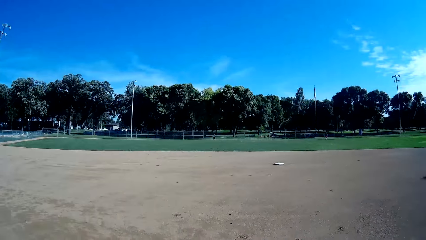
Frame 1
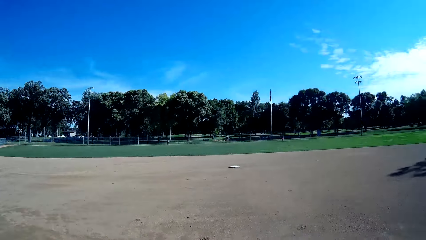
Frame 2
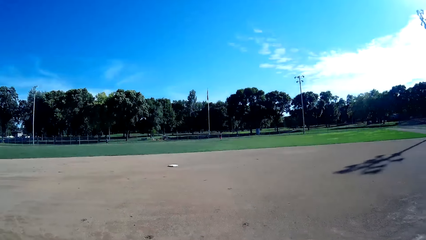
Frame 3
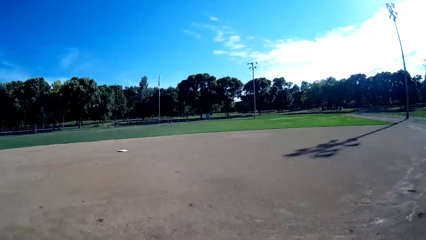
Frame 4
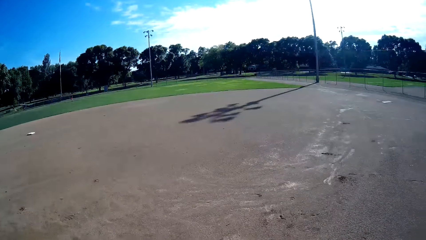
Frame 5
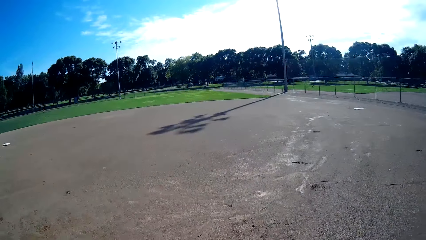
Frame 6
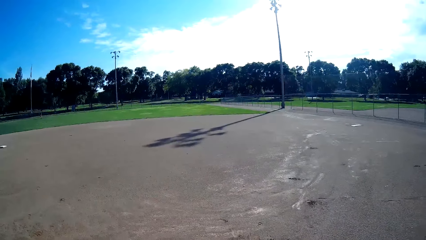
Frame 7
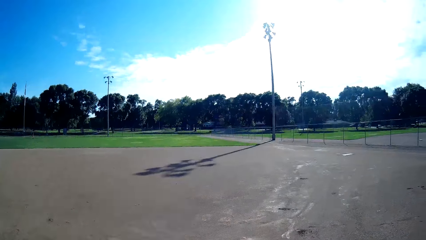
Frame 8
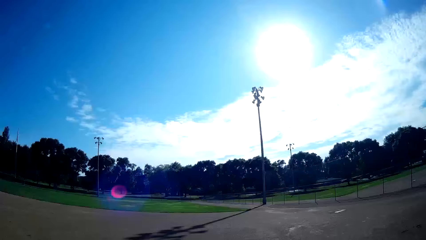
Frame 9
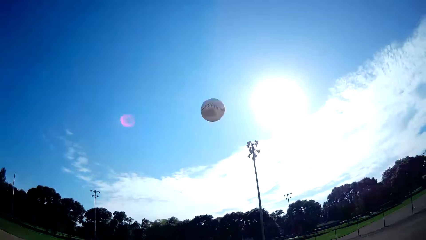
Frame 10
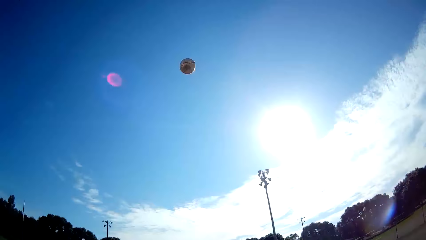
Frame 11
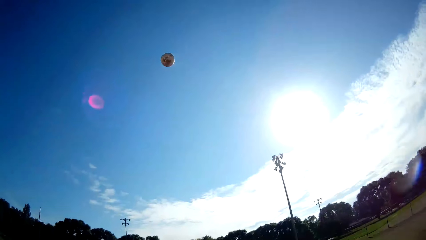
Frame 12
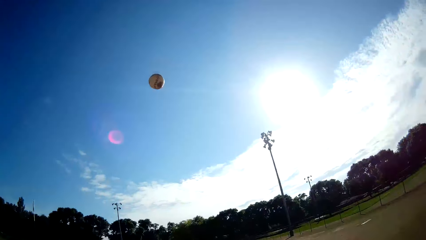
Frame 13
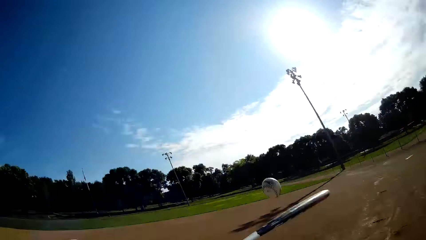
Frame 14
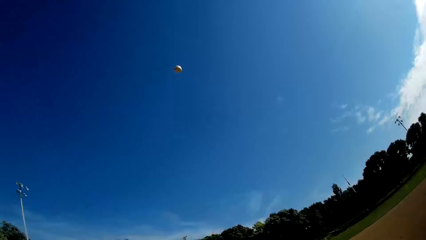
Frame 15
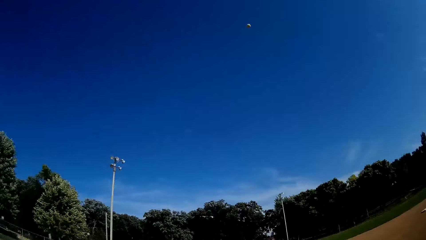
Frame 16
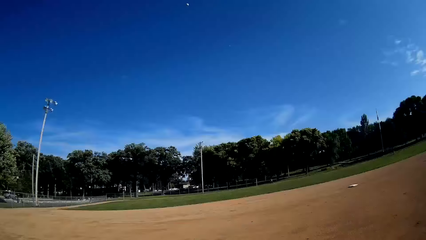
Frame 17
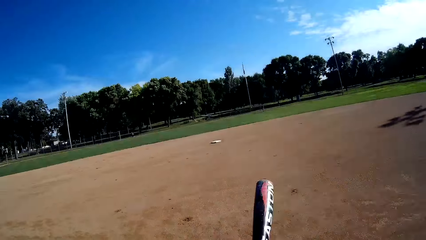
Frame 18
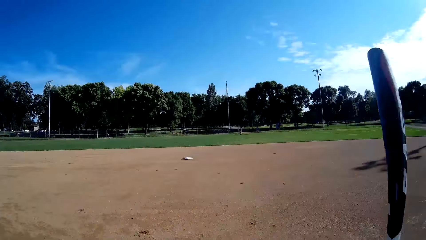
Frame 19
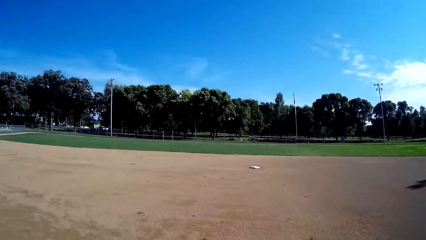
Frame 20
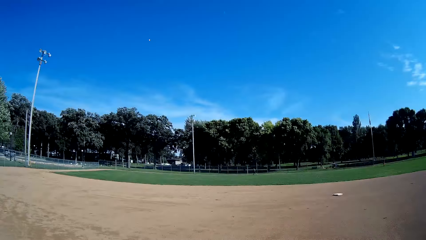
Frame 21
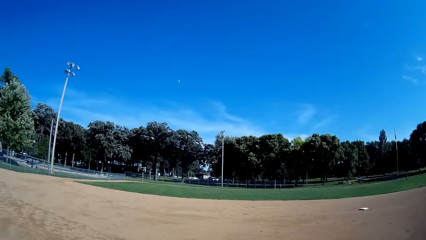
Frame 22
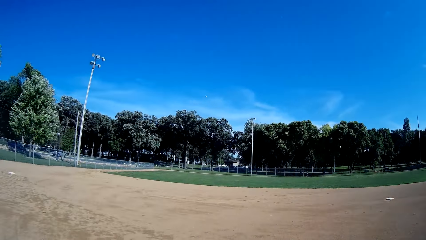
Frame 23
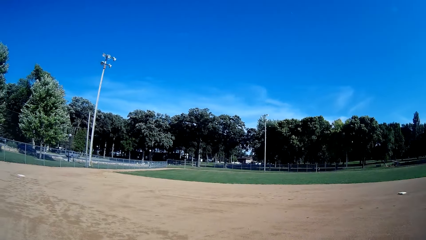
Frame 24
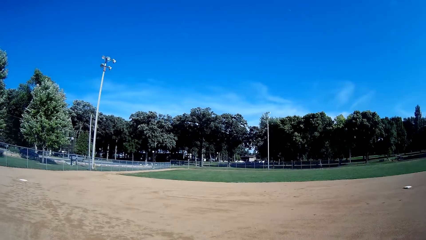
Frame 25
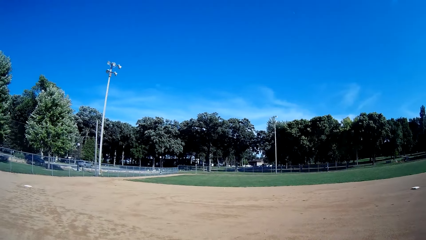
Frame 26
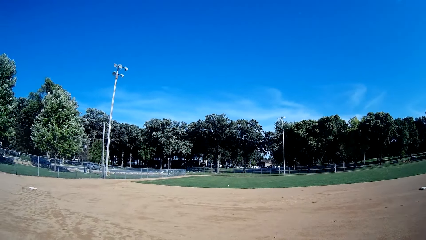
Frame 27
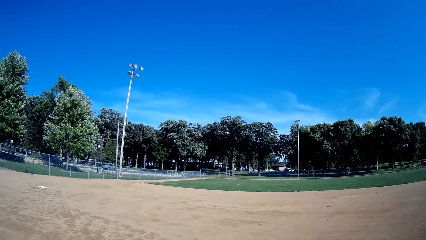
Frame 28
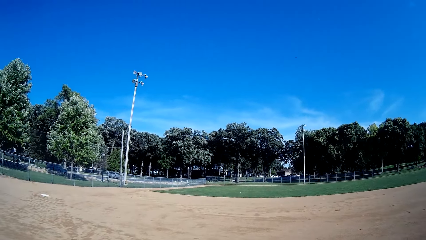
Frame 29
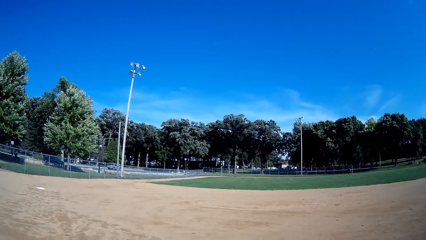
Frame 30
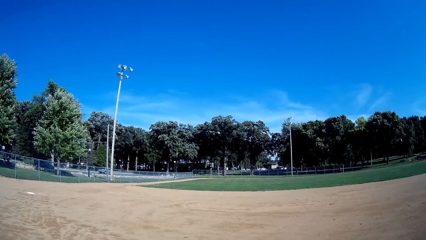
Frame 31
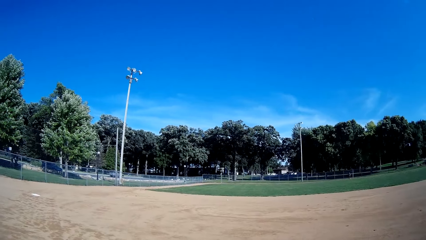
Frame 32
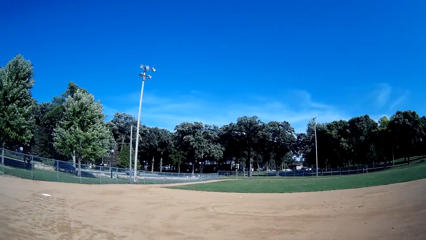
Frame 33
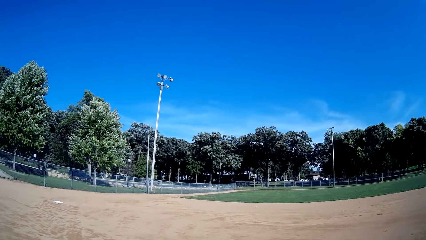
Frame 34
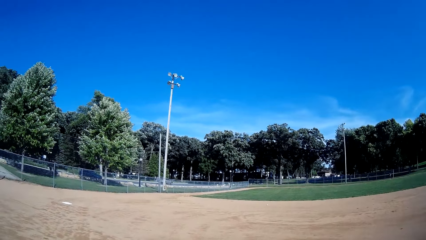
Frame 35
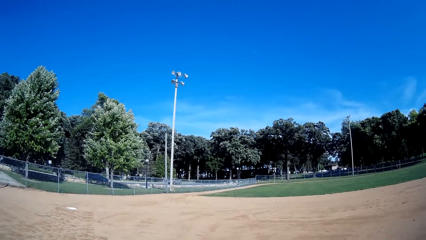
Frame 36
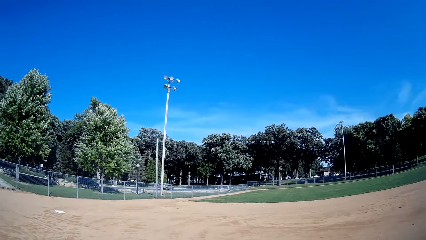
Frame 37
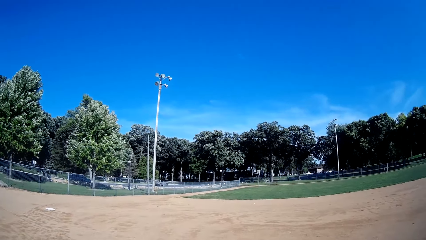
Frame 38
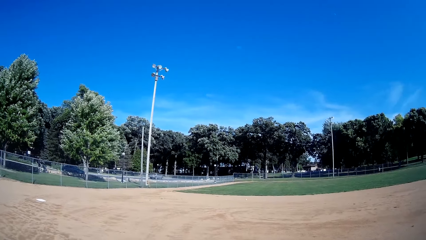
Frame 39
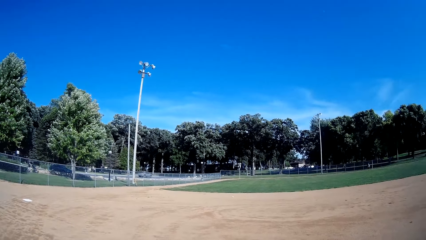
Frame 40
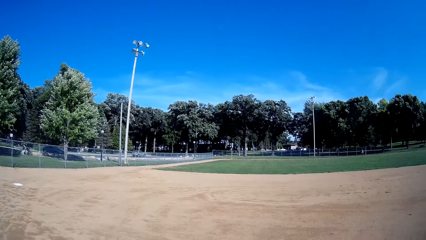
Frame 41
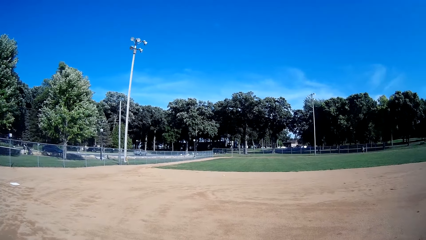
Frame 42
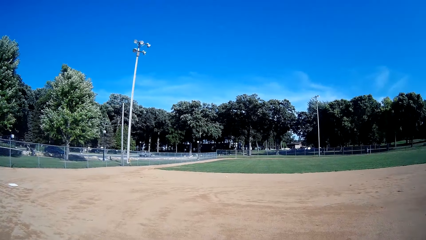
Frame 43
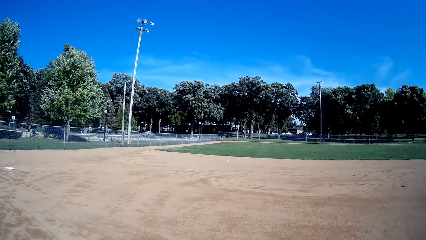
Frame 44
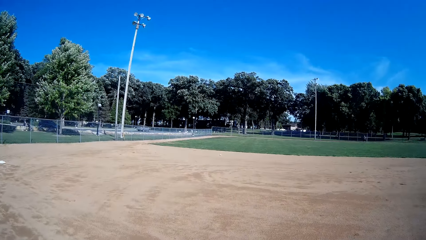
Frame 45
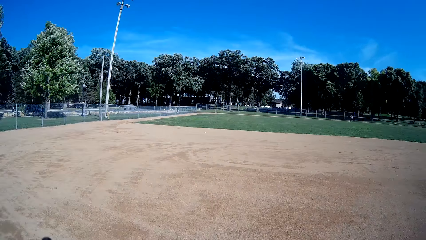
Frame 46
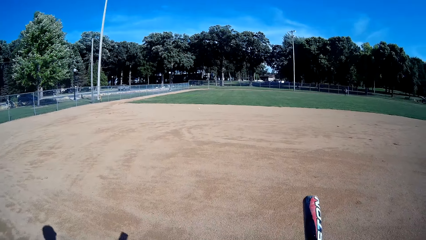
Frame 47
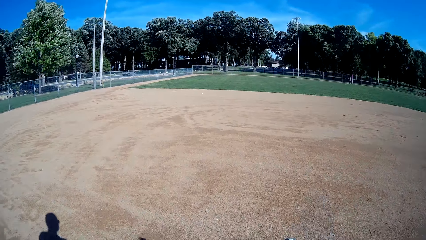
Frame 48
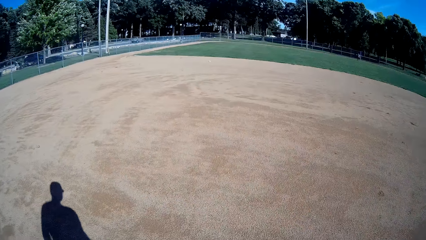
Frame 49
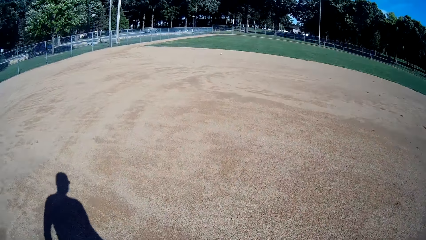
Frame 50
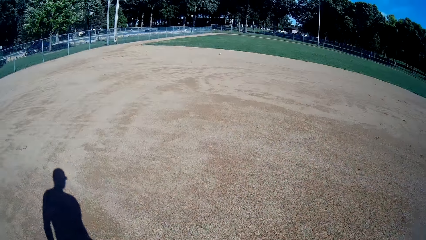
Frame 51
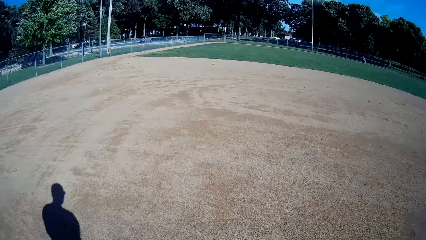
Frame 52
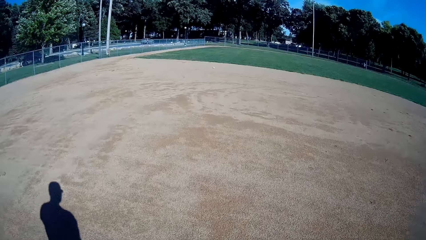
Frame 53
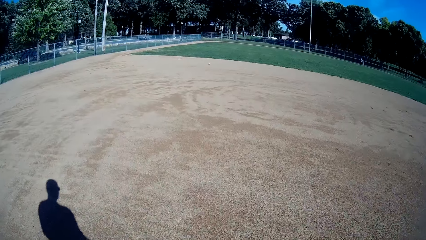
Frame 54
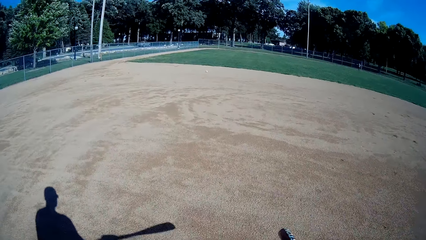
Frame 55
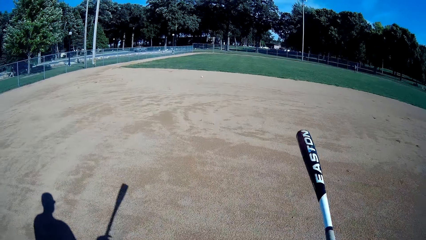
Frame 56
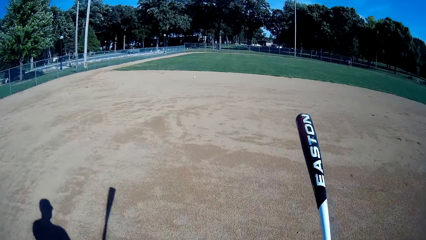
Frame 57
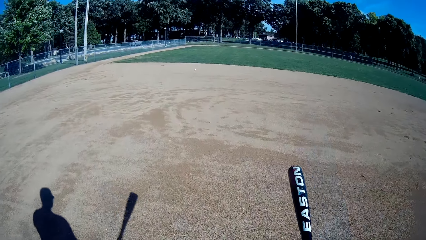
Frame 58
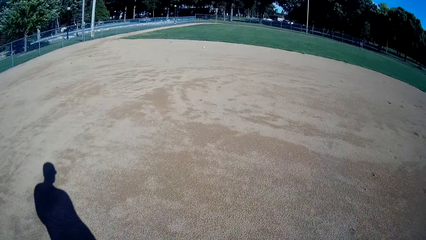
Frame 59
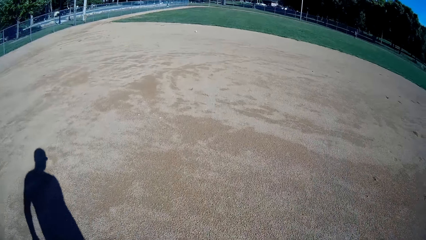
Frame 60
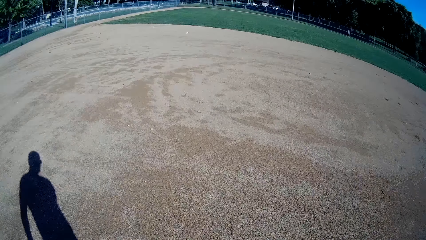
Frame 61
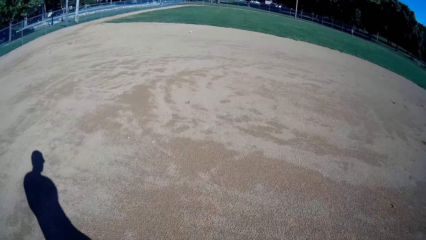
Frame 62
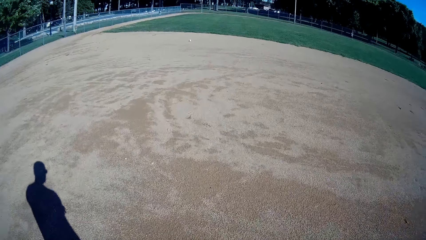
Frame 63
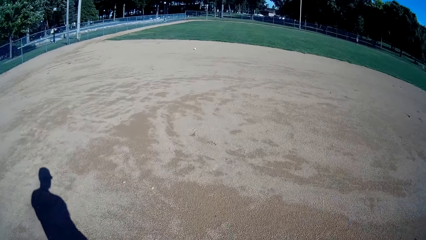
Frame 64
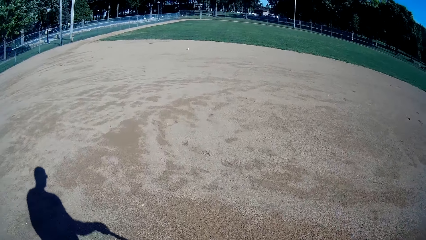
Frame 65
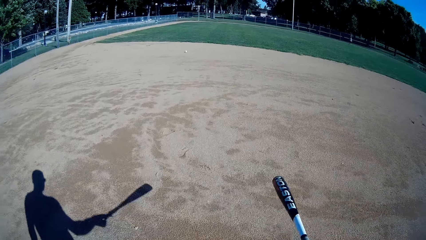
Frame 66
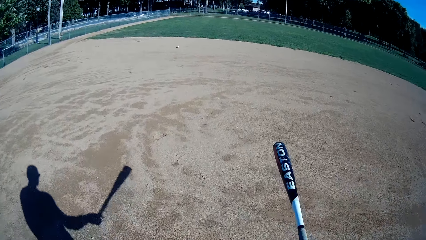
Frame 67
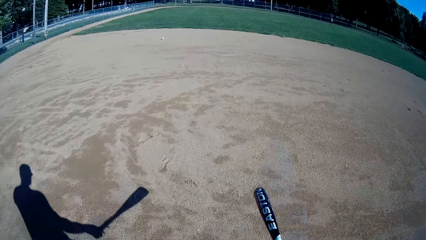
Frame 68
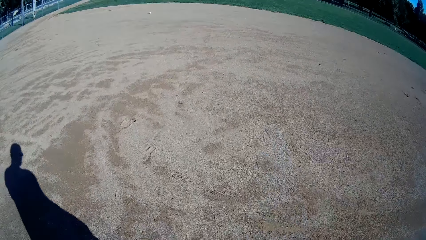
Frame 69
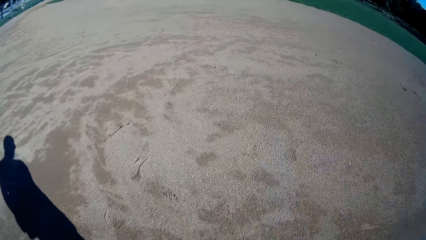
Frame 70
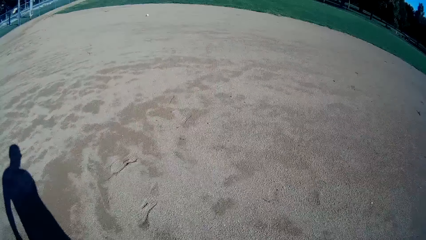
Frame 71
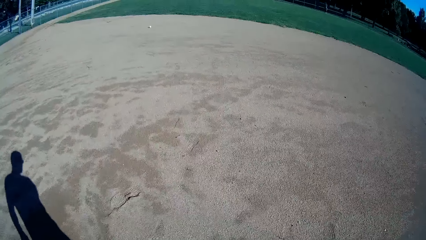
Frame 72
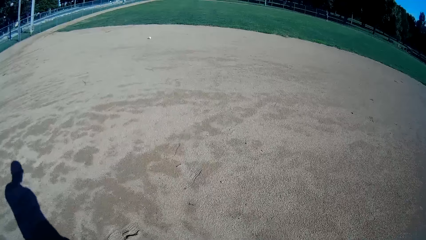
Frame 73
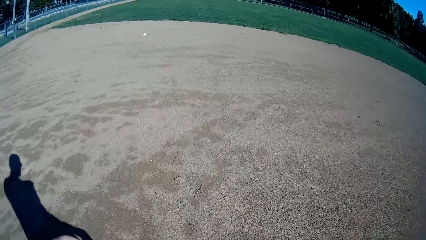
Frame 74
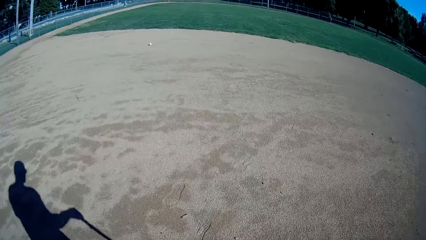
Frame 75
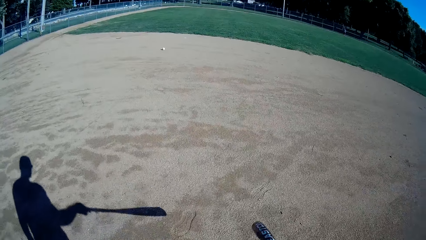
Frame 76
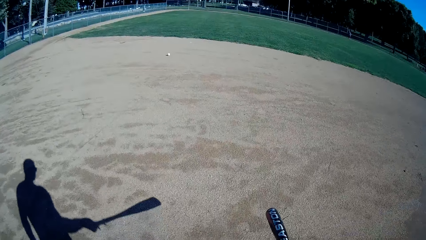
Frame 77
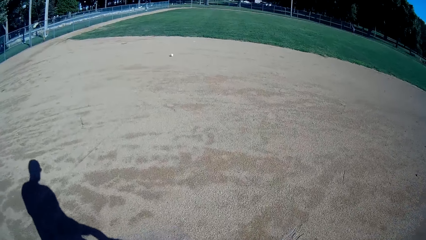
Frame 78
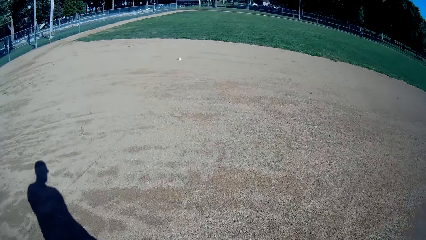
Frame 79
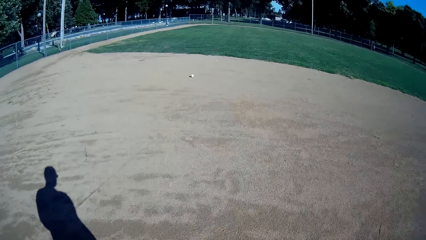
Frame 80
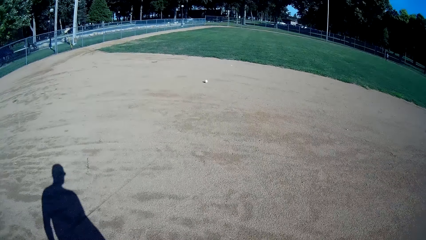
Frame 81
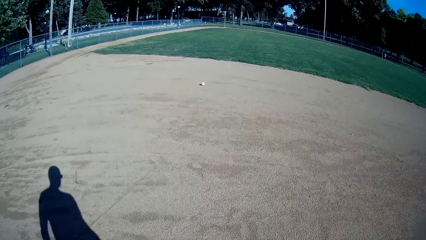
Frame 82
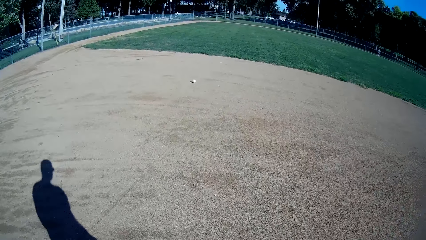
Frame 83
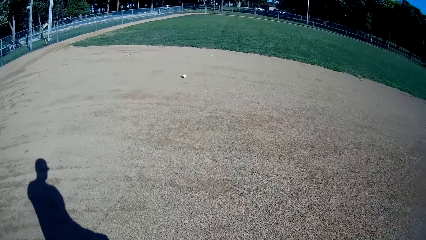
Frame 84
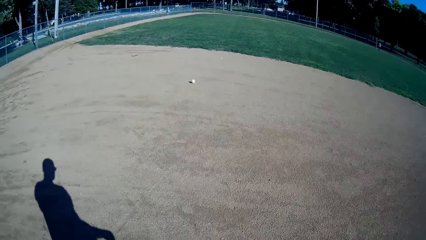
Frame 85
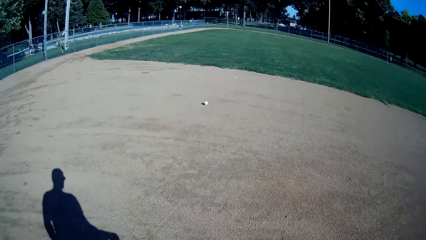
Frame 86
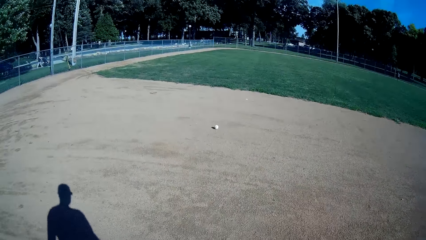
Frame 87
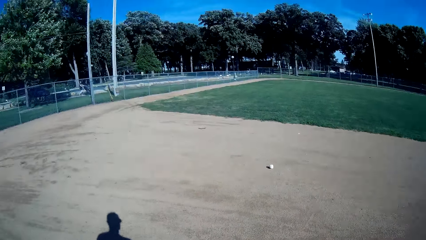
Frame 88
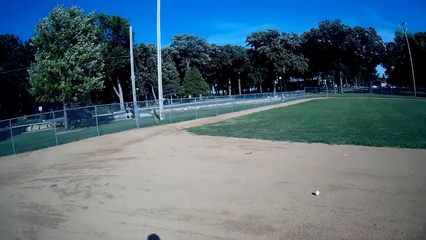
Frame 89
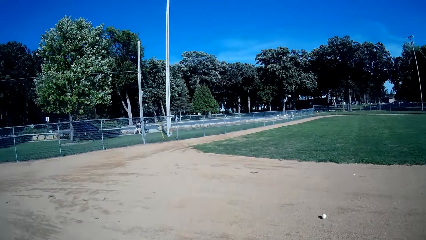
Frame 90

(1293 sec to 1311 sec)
The camera wearer stares around. They throw the baseball up. They hit the baseball with the baseball bat towards the man. They stare around. The man throws the baseball to the camera wearer. The camera wearer walks towards the baseball.
